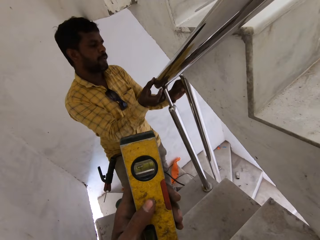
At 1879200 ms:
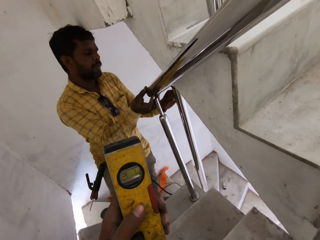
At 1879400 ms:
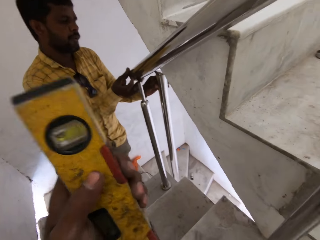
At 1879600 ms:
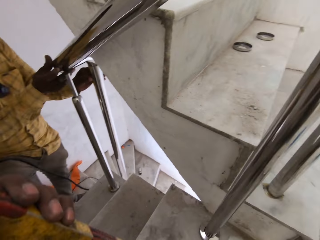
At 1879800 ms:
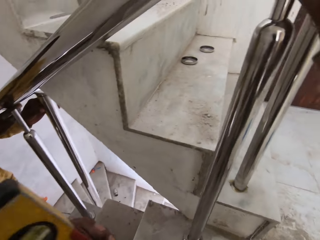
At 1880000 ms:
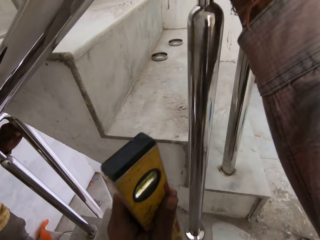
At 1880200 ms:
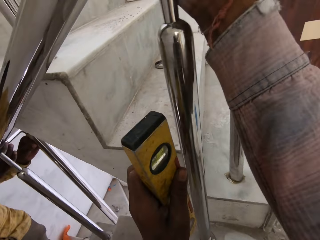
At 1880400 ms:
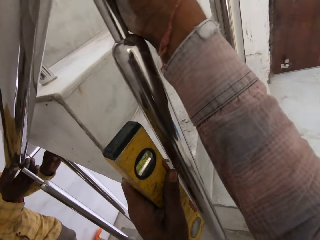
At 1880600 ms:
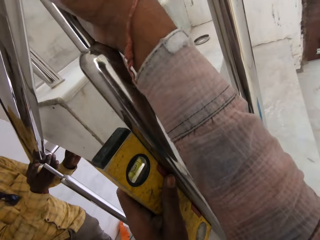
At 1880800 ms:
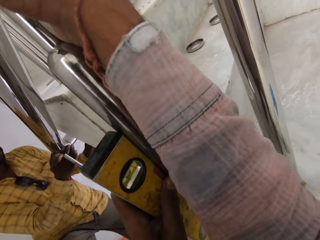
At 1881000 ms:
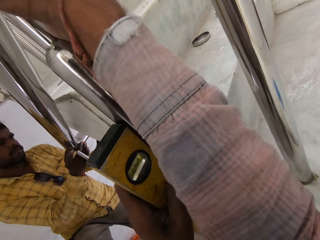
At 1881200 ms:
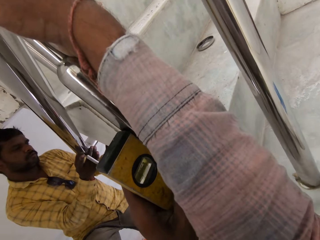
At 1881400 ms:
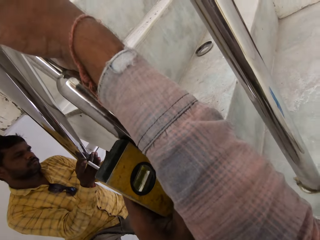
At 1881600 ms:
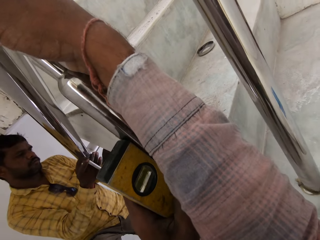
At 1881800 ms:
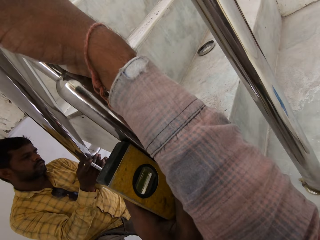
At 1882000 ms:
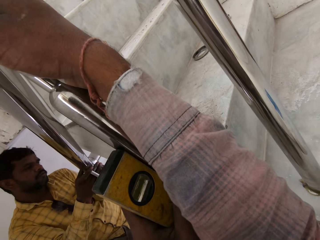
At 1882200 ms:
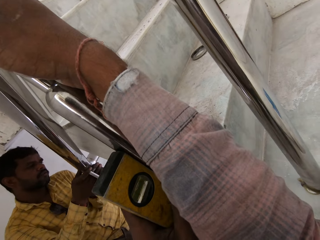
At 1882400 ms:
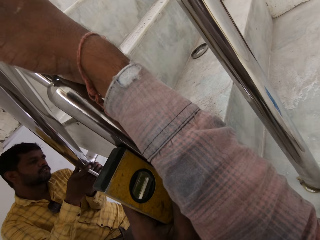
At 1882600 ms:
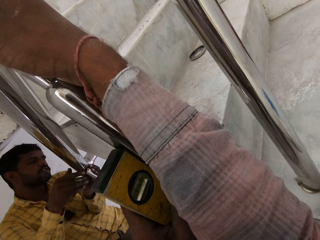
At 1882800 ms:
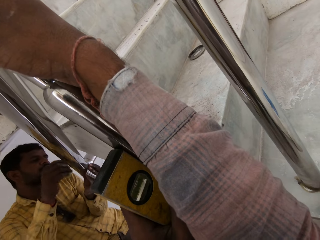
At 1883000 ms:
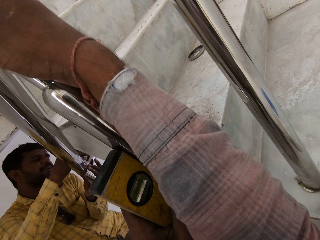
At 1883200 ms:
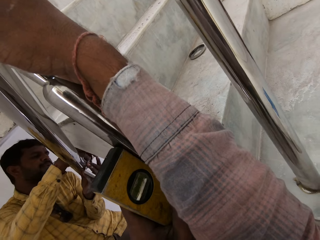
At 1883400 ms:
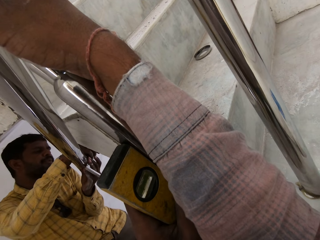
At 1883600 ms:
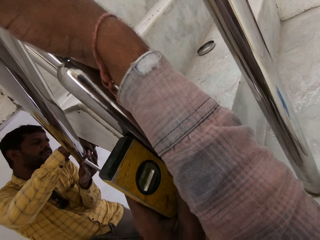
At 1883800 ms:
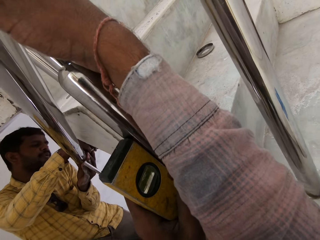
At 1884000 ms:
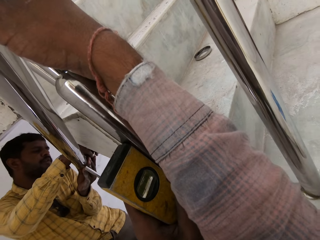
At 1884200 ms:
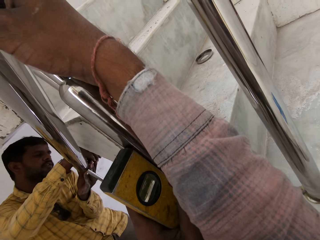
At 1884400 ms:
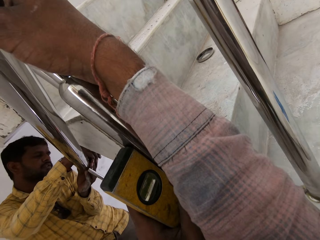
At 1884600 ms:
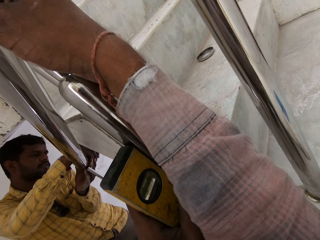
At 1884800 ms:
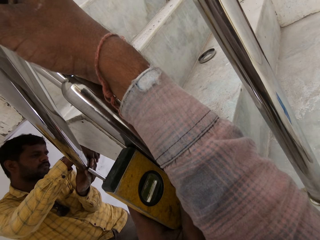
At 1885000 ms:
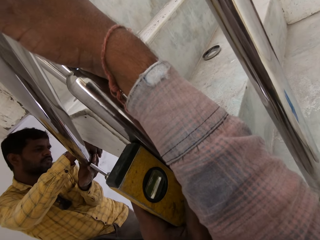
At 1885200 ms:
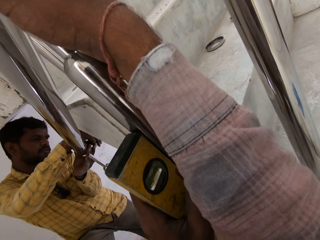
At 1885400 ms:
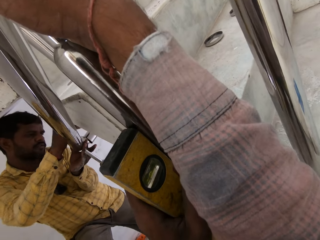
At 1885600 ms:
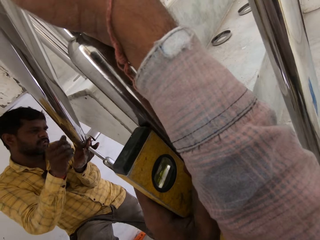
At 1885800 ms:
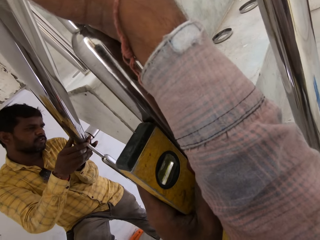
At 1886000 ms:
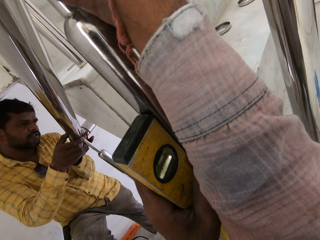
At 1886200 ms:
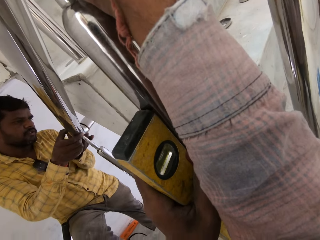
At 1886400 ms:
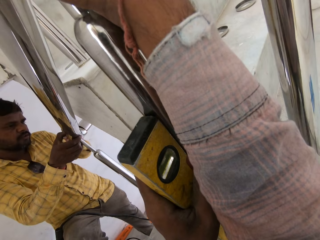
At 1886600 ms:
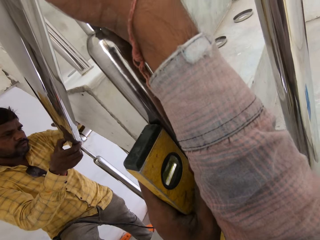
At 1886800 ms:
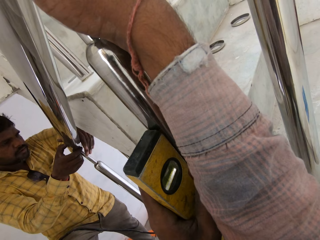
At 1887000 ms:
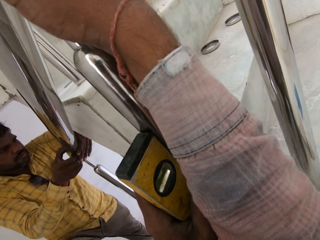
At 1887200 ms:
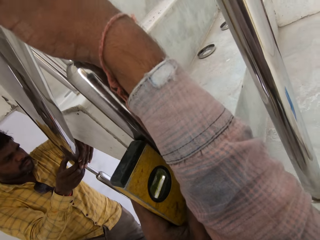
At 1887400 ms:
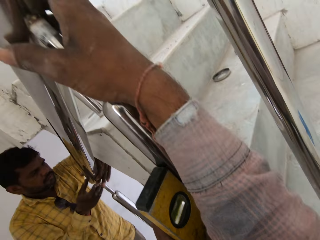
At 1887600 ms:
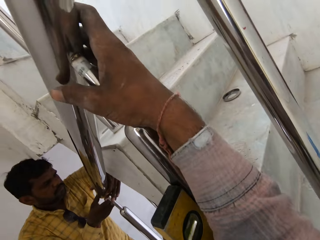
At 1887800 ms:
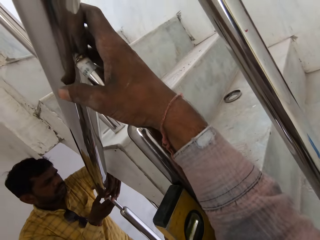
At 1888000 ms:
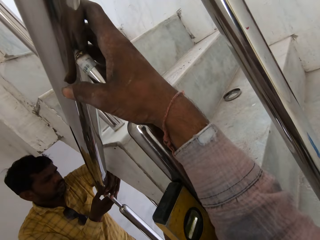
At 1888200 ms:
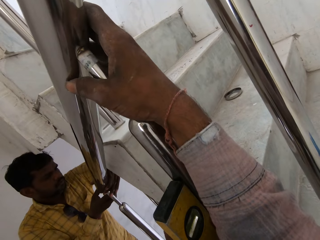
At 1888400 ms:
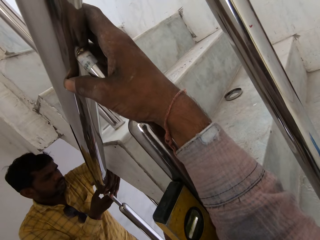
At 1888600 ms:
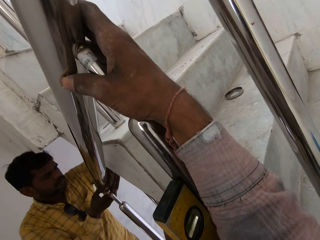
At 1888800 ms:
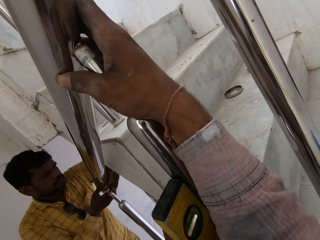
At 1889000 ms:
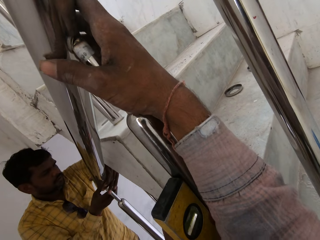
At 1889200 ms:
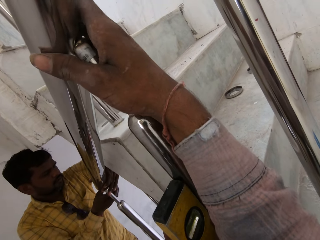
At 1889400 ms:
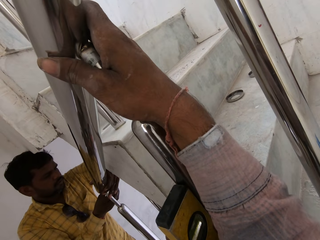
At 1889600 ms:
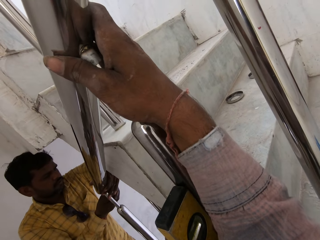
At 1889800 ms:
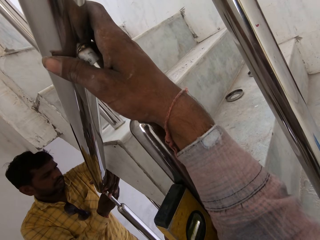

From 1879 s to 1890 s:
The camera wearer checks the level balance of the metal rod. A man holds the baluster with both hands.

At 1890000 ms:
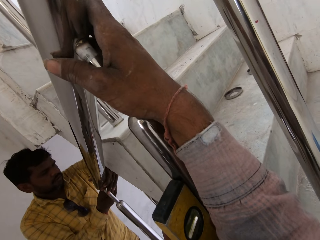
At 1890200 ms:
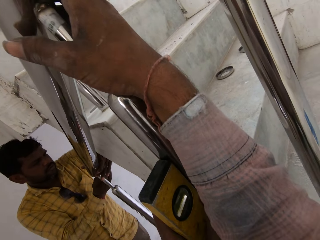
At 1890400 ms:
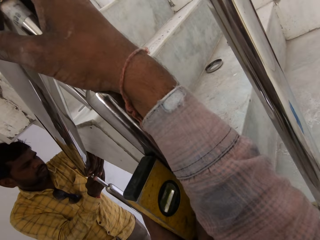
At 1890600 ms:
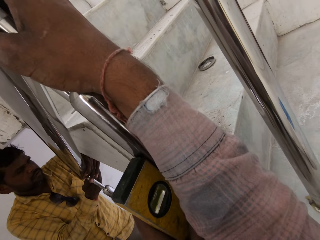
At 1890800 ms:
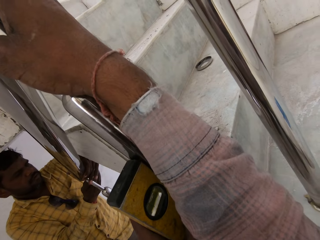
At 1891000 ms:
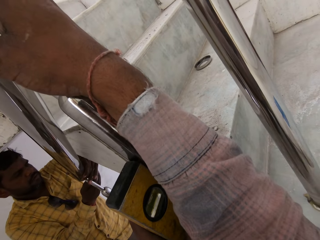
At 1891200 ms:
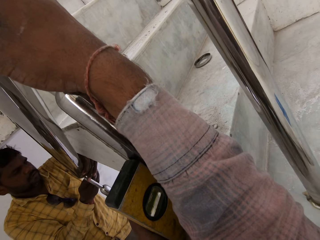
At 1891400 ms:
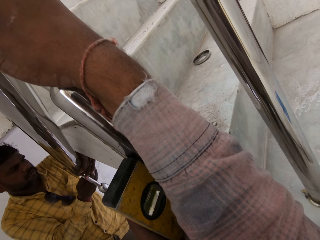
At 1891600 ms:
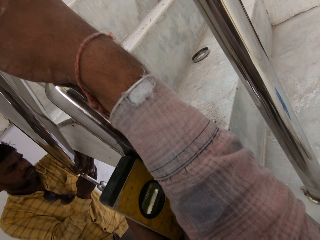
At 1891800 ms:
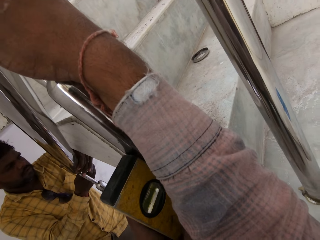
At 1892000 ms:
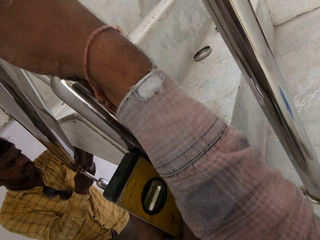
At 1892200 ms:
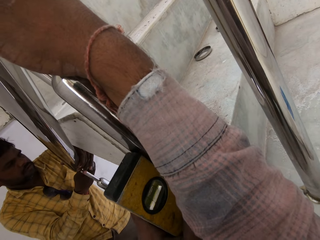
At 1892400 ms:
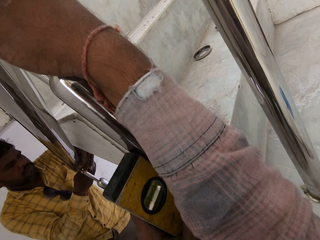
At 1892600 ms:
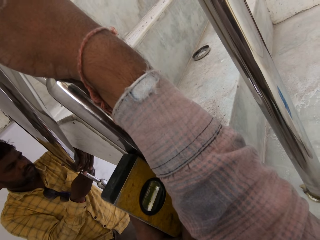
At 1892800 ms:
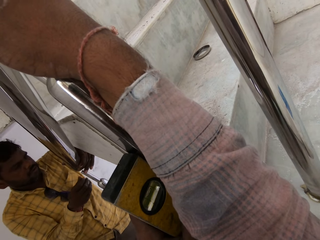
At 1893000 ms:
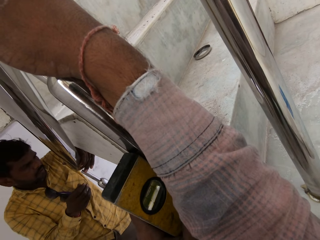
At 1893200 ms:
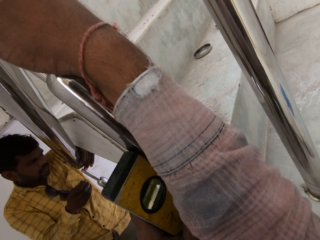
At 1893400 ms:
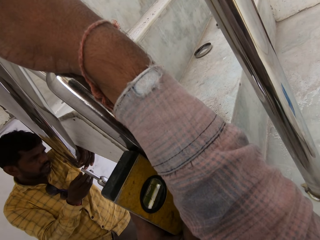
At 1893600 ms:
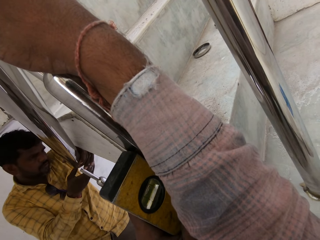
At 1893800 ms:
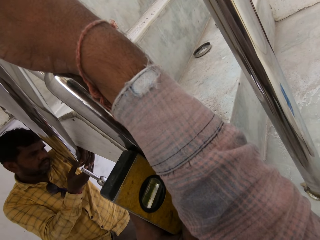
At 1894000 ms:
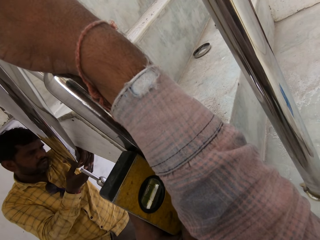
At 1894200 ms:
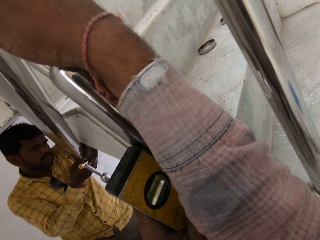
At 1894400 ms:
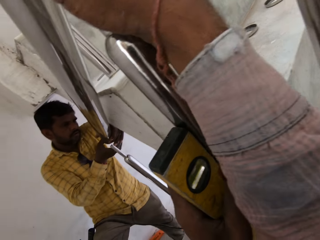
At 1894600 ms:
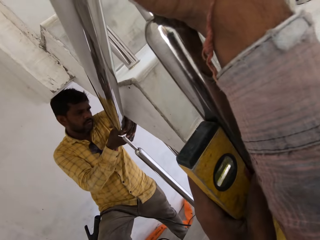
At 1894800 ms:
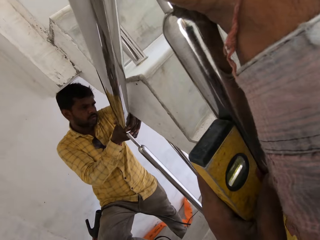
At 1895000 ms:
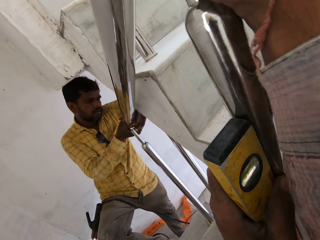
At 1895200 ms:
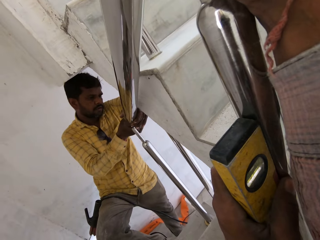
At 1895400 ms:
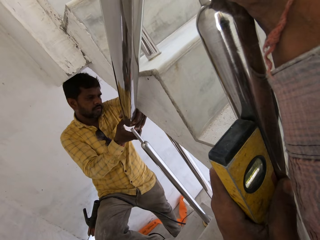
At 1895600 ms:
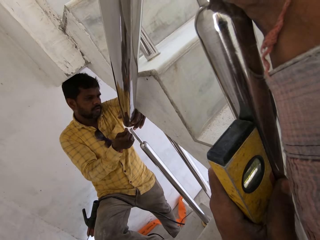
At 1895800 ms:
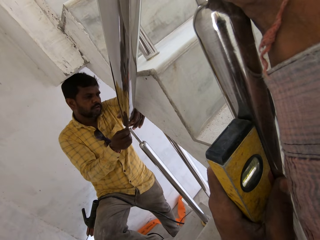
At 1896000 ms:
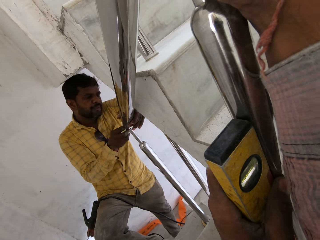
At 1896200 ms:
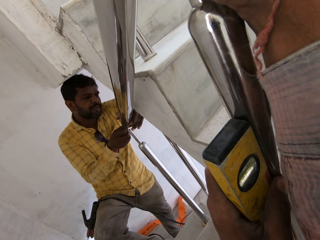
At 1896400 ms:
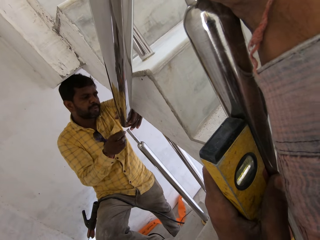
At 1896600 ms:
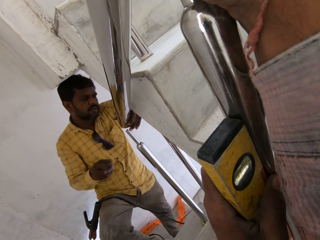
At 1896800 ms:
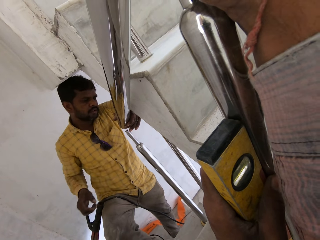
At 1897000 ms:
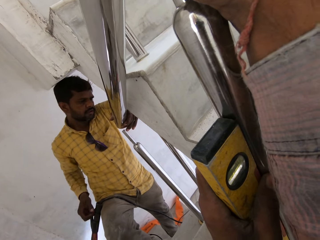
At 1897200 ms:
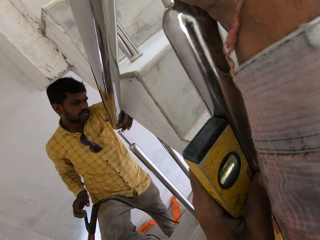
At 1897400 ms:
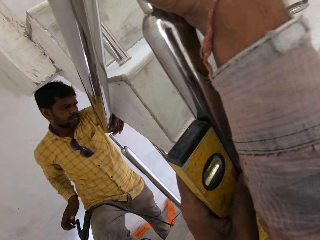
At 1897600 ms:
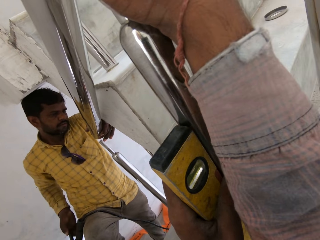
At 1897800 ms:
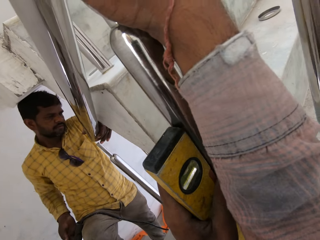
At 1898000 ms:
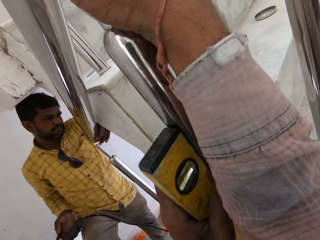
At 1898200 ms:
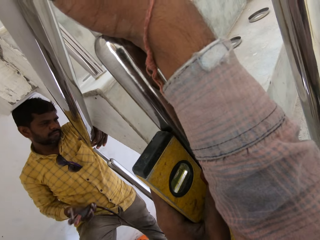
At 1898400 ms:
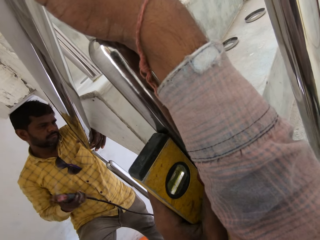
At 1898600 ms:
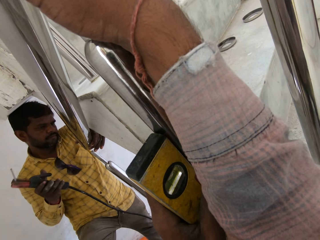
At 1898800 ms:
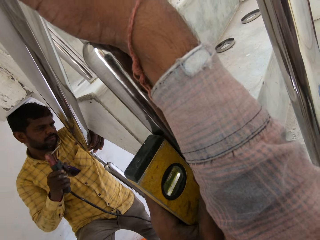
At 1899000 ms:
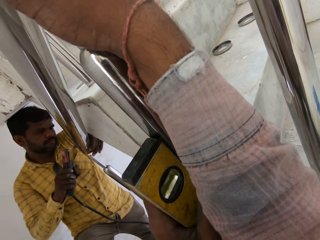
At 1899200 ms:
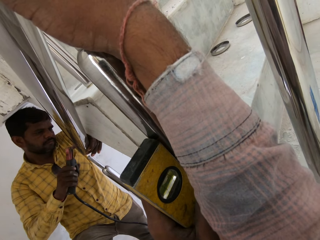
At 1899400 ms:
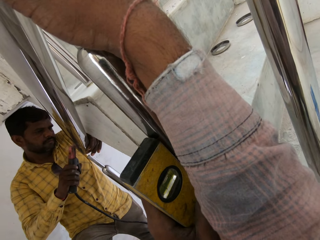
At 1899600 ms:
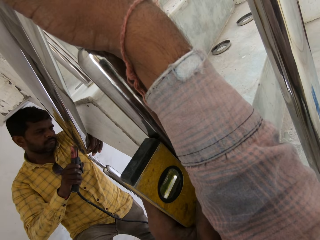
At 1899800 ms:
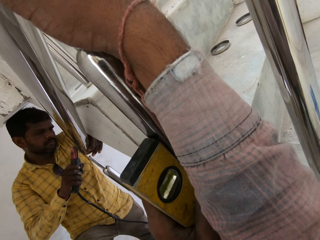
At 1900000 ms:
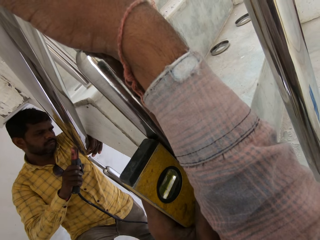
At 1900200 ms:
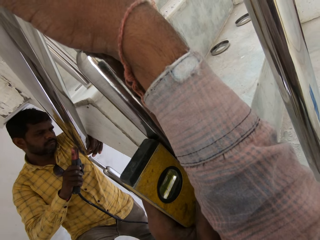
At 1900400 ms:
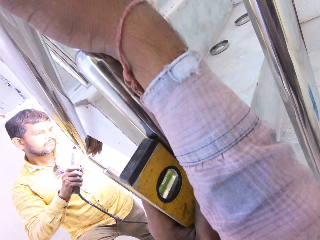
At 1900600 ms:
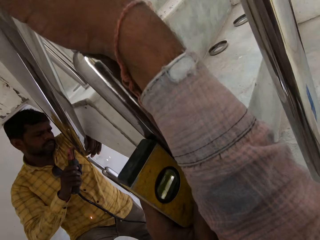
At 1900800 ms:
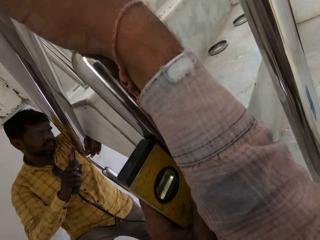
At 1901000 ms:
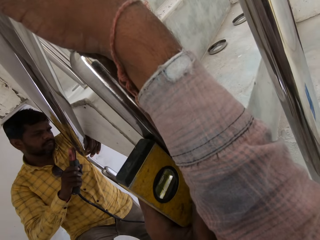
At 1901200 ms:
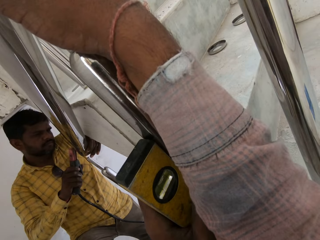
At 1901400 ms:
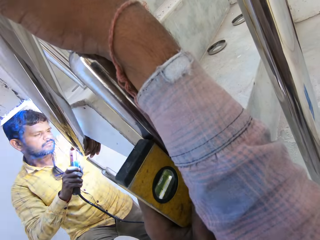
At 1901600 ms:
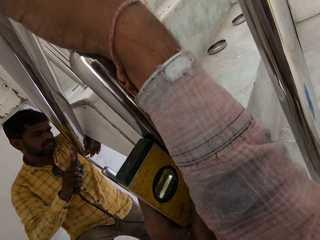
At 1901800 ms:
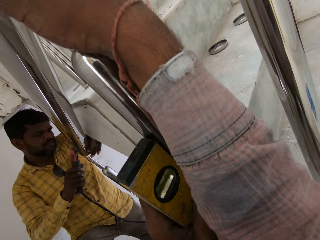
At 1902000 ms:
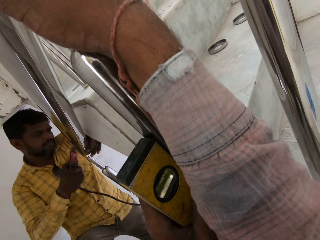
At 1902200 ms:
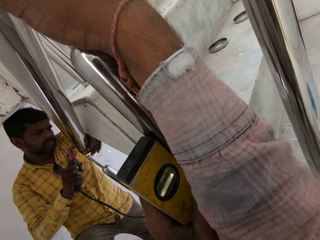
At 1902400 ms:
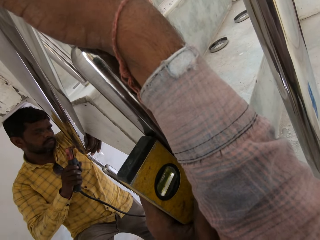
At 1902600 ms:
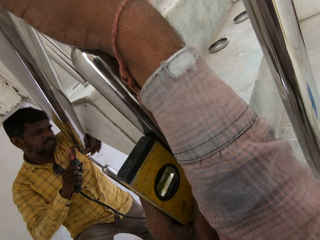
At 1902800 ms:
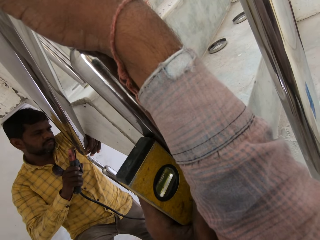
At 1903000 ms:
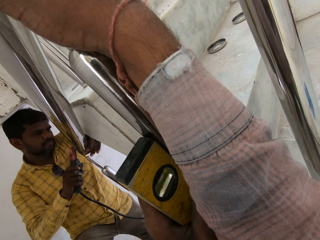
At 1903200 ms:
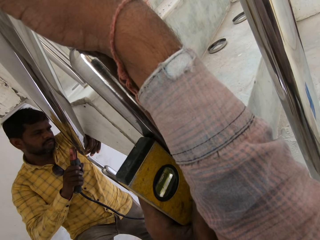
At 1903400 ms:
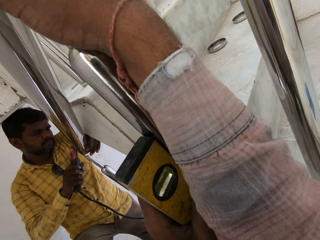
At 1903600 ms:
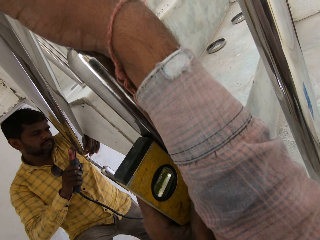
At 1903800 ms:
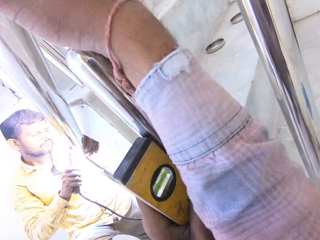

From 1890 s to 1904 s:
A man holds the baluster with his left hand. The man holds the baluster with both hands. The man holds the baluster with his left hand. The camera wearer picks an electrode holder from his right lap with his right hand. The man welds the metal rod. The camera wearer burns the baluster in his left hand with the electrode holder in his right hand.
